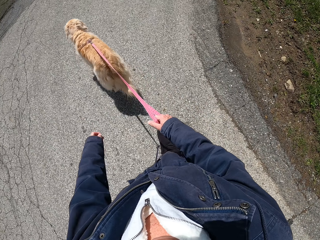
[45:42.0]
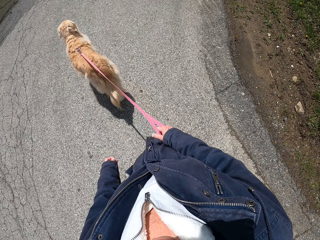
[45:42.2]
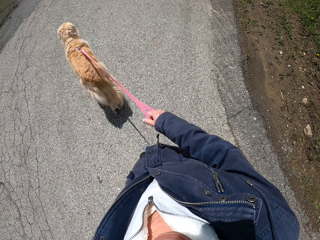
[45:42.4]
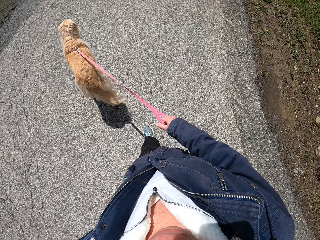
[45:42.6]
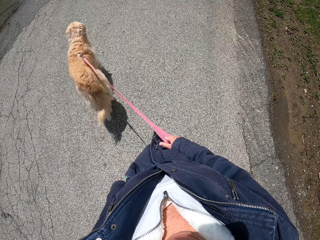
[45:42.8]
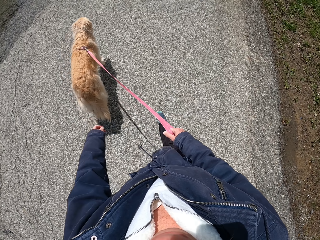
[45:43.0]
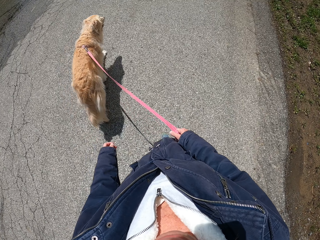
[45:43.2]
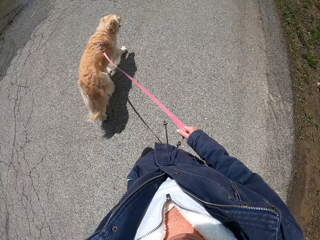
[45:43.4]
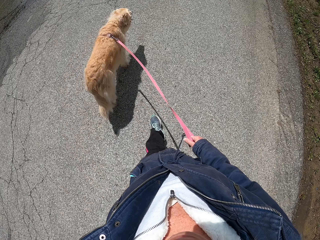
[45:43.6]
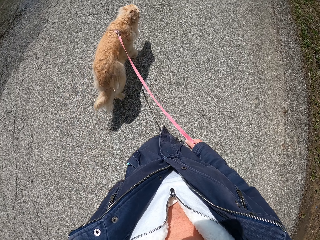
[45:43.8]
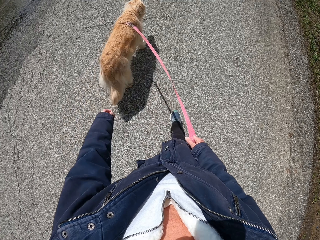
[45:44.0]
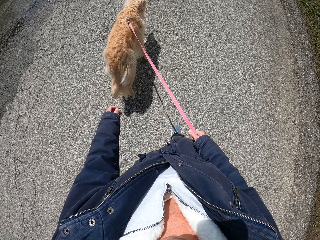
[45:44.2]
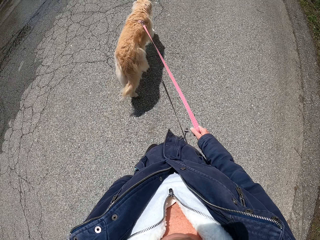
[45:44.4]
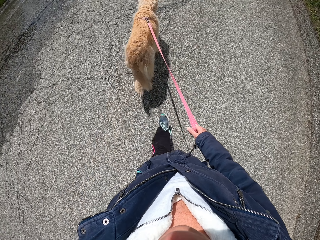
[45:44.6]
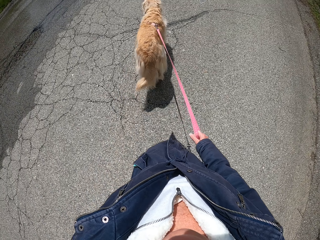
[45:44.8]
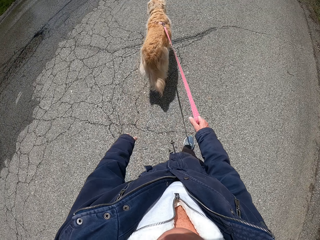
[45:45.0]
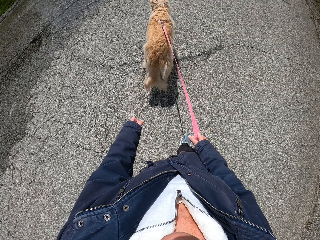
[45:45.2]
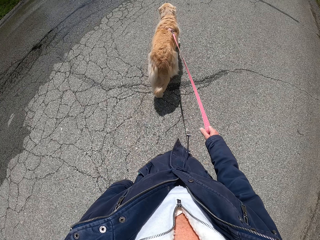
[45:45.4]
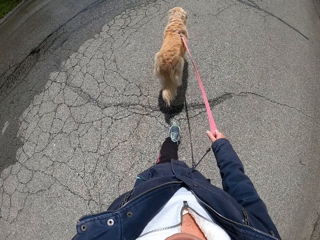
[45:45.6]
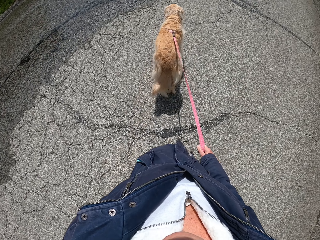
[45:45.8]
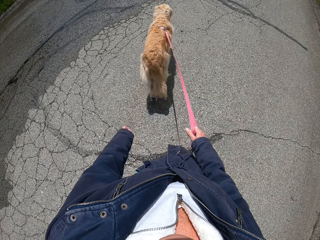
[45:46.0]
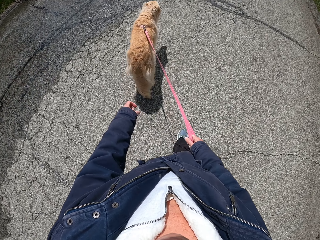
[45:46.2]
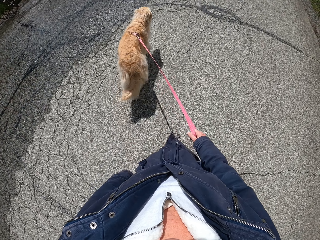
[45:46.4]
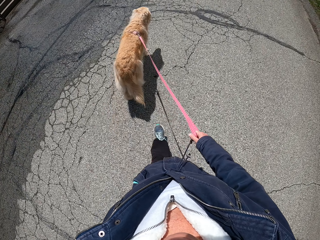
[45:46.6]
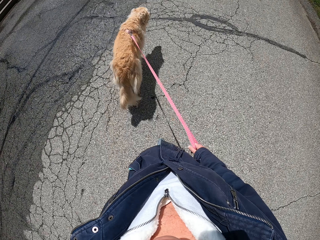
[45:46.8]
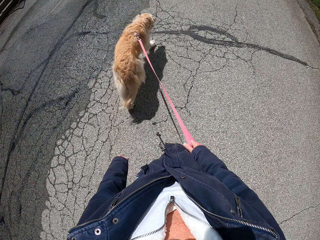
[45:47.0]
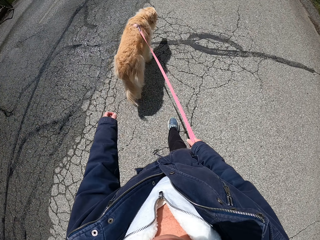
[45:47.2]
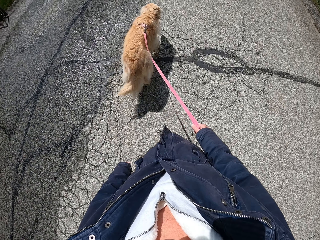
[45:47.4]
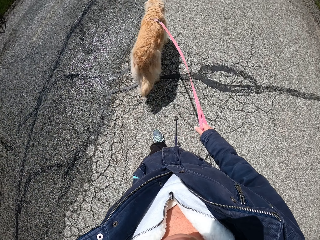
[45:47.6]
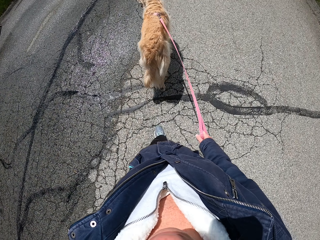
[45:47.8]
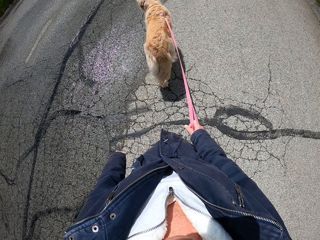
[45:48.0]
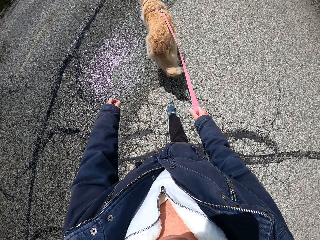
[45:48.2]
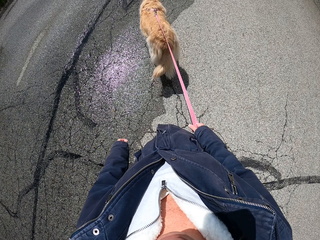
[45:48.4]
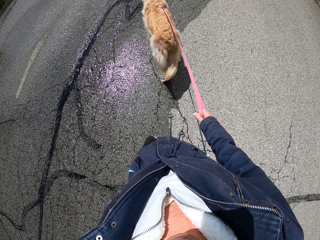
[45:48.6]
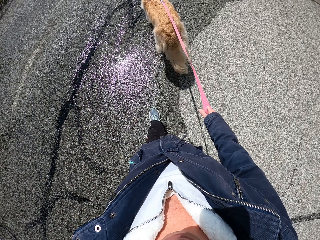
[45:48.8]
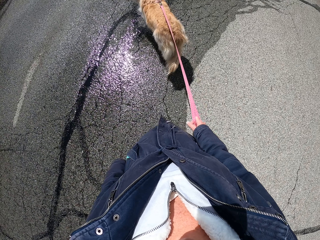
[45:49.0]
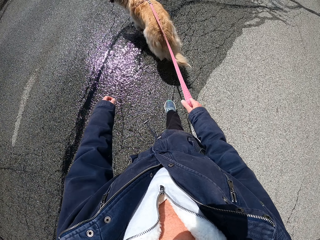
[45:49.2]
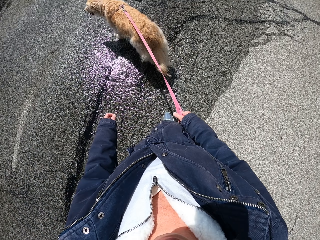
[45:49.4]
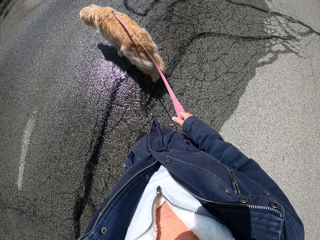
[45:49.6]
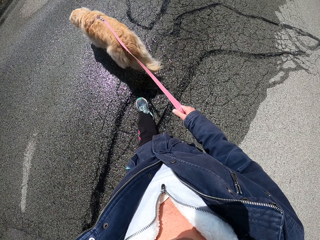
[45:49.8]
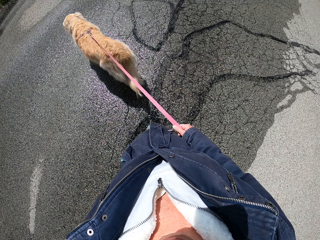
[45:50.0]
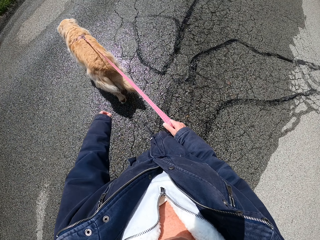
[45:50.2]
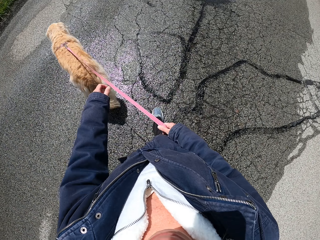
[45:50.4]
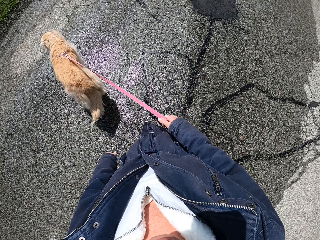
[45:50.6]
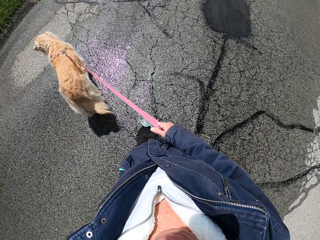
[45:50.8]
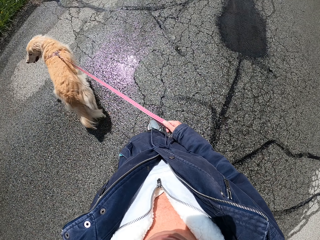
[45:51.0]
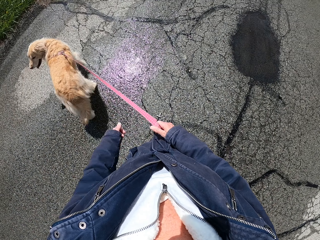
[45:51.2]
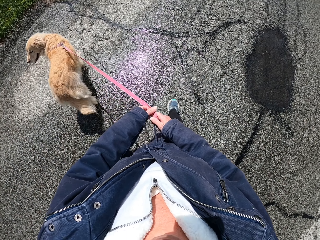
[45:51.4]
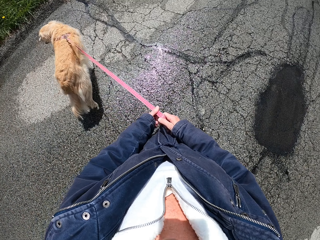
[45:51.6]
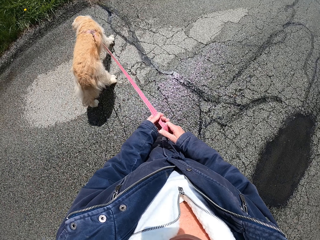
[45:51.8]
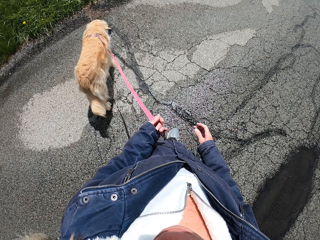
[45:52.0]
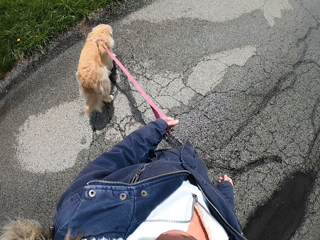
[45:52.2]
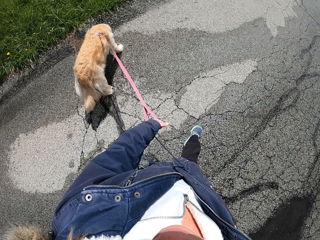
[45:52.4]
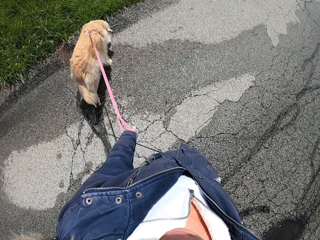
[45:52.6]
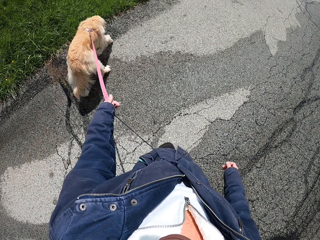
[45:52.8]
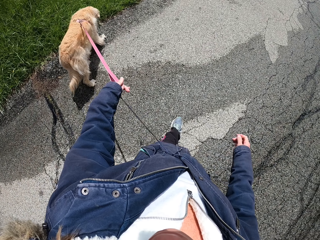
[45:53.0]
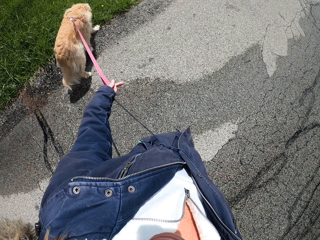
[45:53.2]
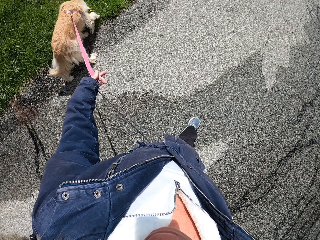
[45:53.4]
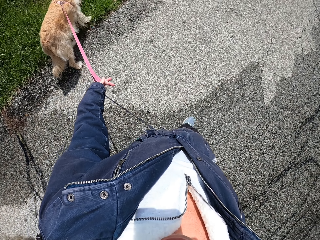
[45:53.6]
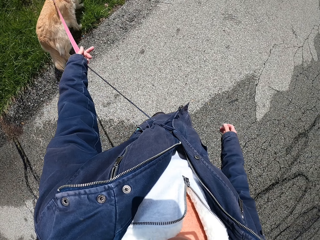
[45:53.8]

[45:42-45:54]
The camera wearer walks the dog along the pavement. He moves the dog's leash from his right to his left hand.

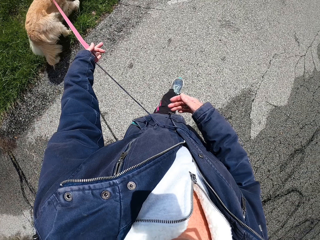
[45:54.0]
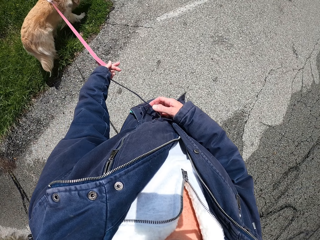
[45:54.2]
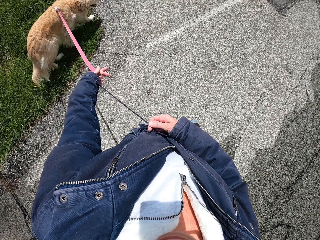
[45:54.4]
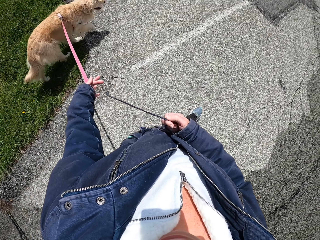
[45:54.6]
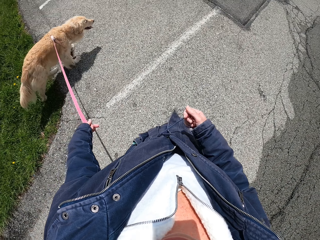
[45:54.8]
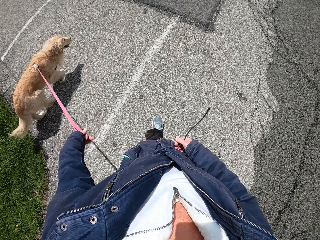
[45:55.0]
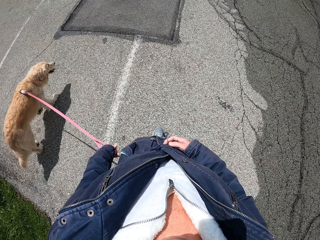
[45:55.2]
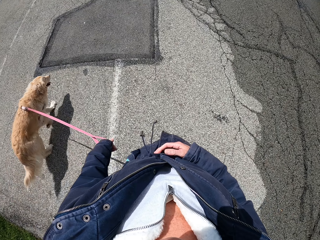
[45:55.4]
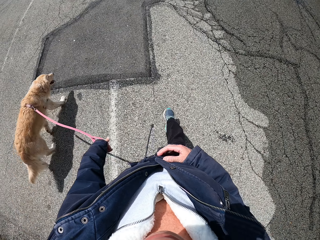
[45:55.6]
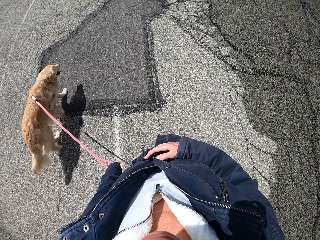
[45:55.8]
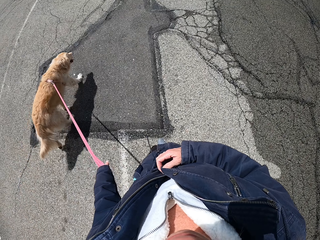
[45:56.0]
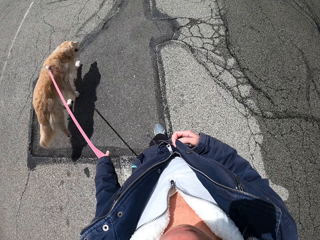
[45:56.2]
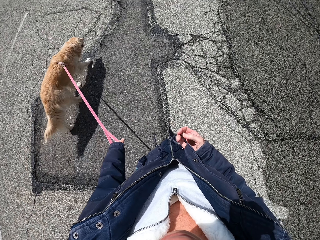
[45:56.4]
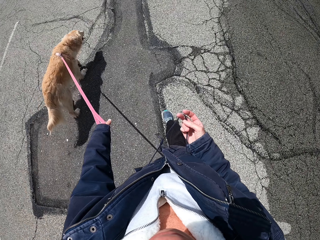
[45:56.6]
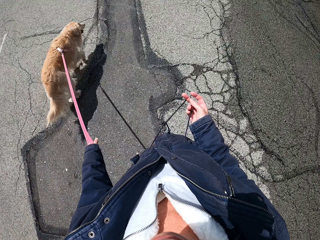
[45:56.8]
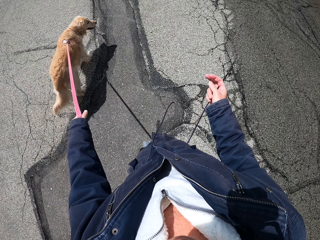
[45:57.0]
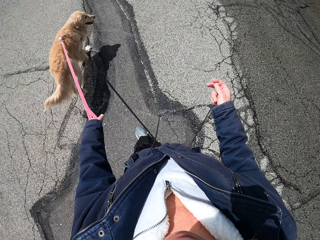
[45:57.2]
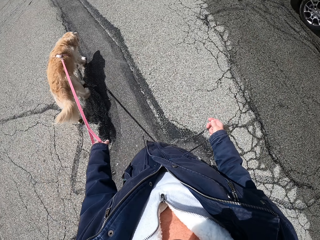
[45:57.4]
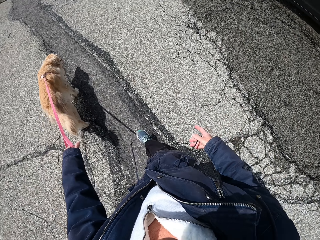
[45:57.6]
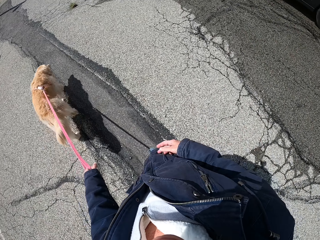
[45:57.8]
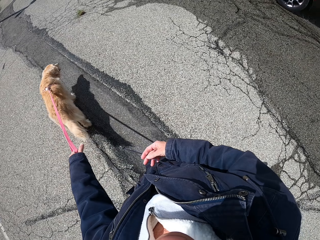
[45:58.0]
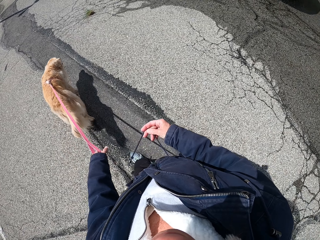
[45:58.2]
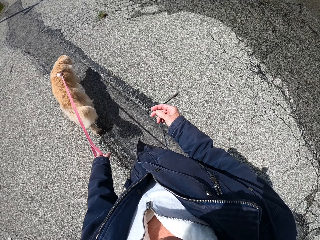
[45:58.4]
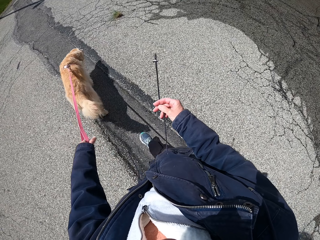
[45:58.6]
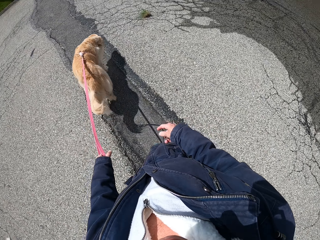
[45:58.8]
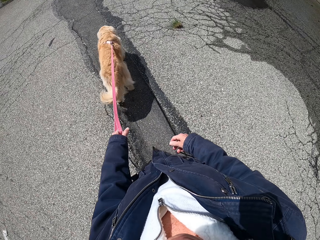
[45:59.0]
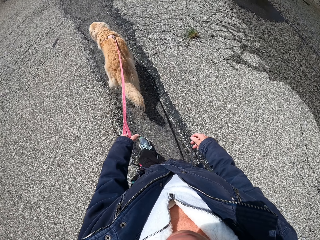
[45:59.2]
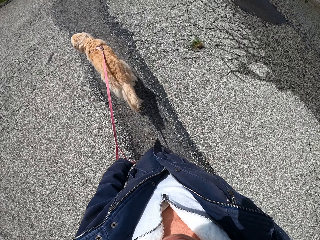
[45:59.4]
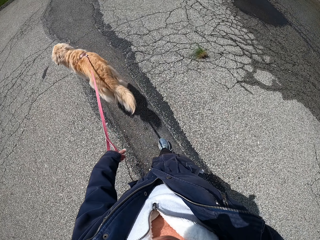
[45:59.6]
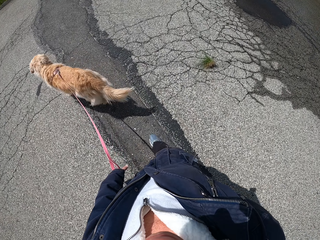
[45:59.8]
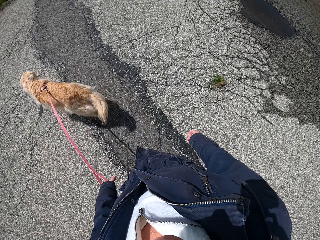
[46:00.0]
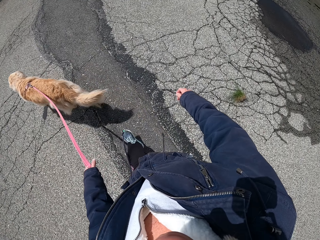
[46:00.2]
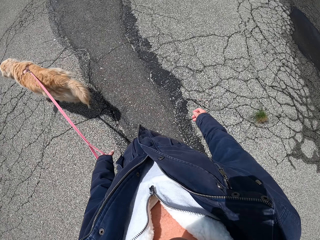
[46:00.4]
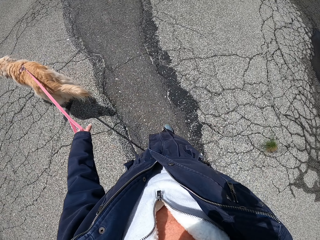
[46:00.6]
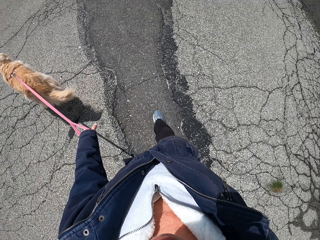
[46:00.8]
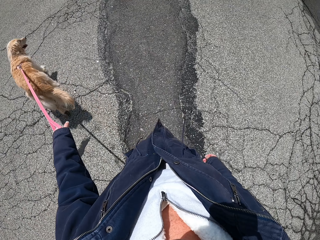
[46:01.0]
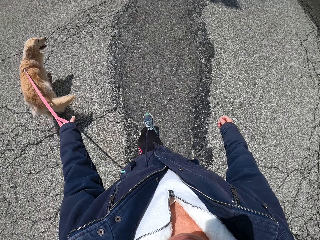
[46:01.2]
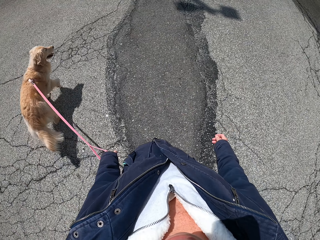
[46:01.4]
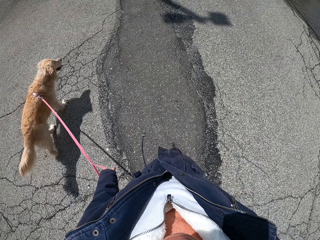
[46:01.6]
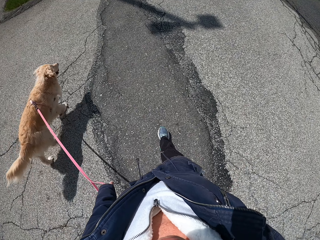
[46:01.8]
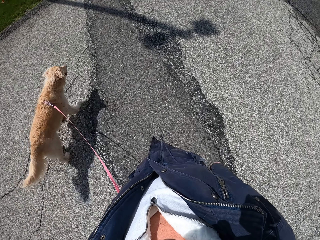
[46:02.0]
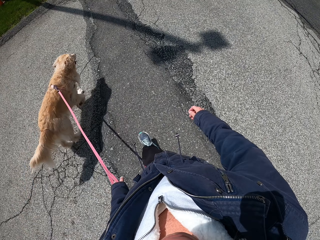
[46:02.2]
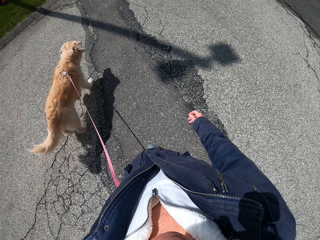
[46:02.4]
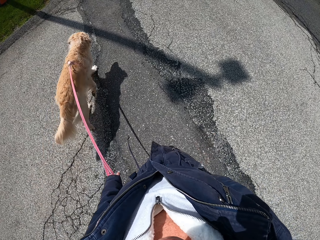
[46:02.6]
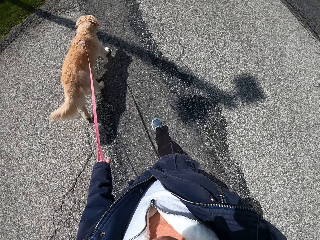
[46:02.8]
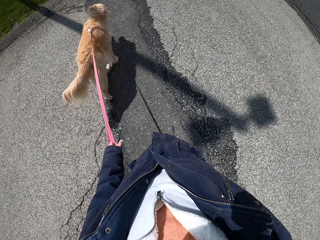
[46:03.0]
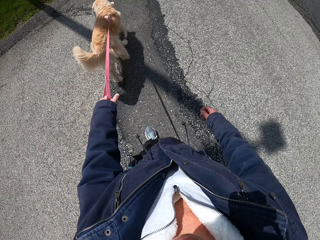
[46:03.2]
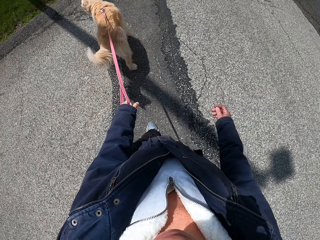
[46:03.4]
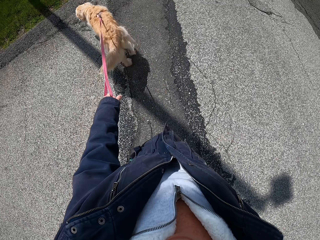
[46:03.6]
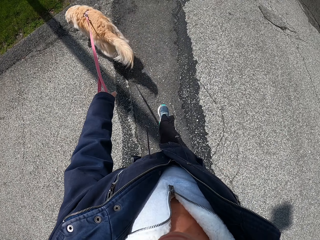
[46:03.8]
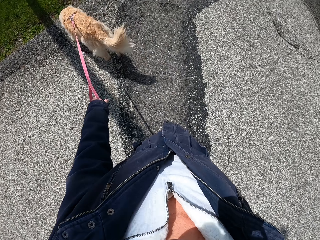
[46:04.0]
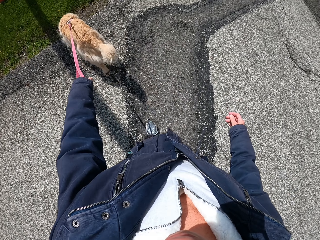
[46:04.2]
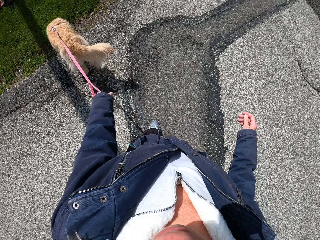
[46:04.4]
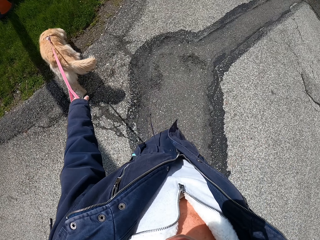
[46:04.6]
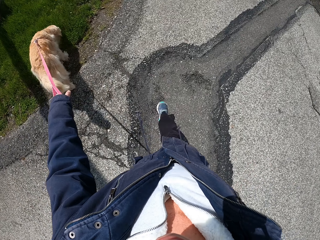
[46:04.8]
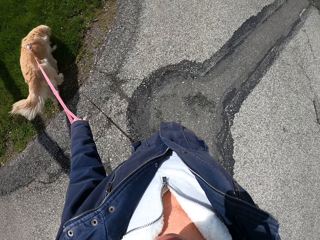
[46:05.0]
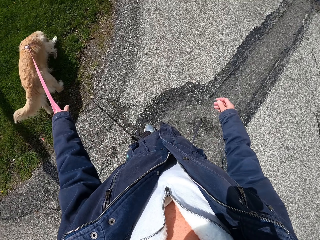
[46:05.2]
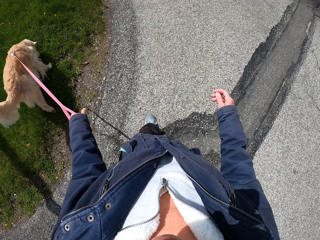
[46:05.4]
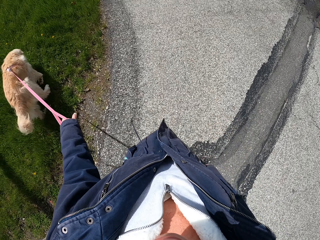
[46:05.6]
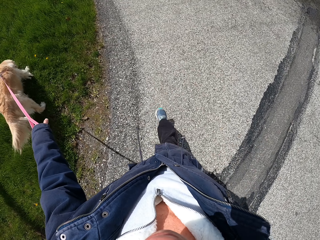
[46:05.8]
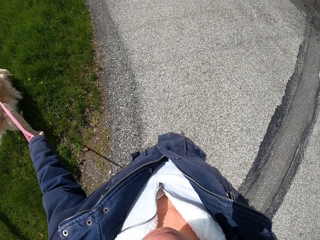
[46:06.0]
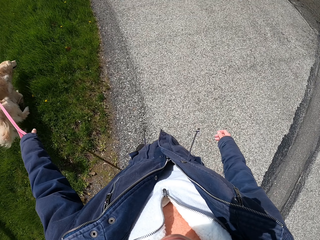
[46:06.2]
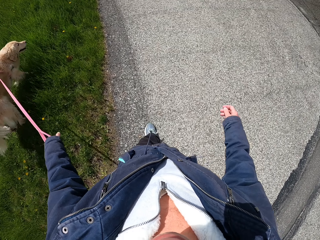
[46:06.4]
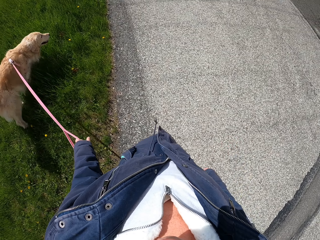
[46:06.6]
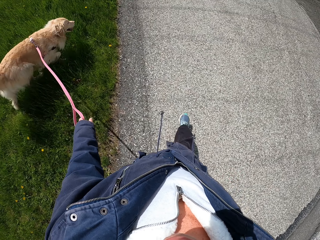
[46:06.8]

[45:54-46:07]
The camera wearer adjusts a jacket string. He unfolds the string tied on his jacket. He walks the dog along the pavement.
